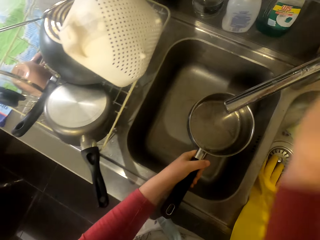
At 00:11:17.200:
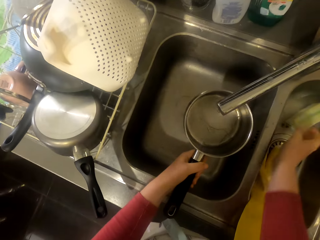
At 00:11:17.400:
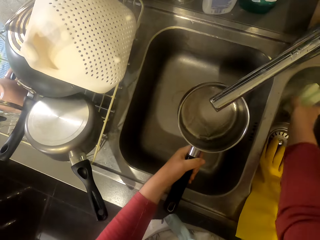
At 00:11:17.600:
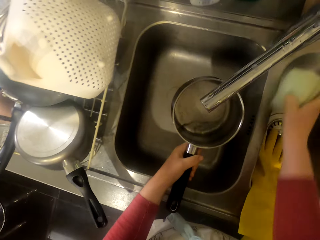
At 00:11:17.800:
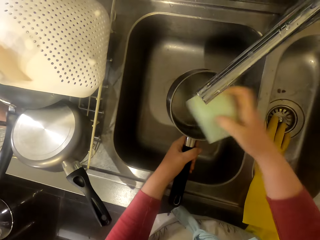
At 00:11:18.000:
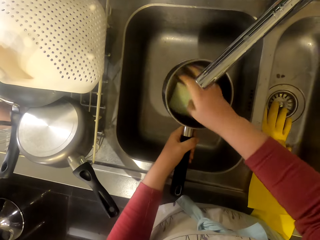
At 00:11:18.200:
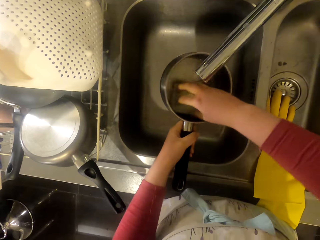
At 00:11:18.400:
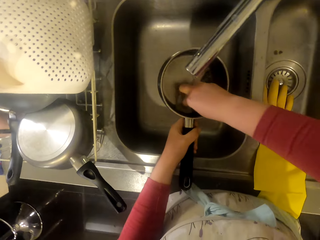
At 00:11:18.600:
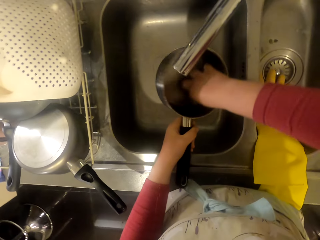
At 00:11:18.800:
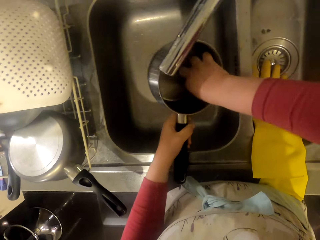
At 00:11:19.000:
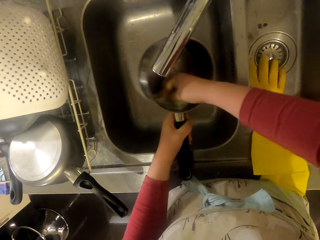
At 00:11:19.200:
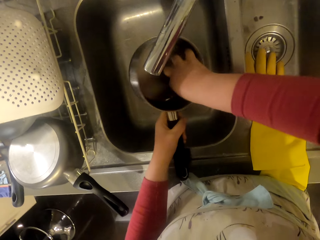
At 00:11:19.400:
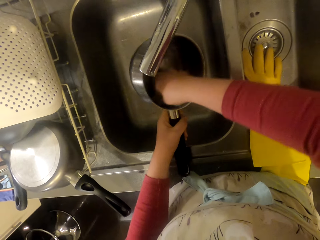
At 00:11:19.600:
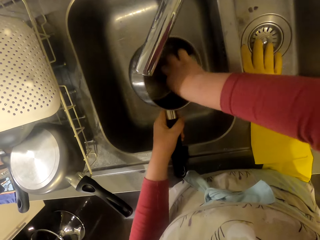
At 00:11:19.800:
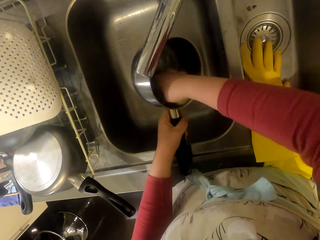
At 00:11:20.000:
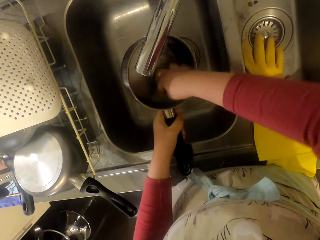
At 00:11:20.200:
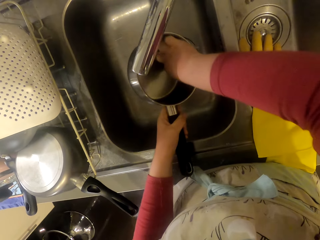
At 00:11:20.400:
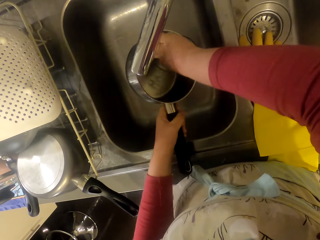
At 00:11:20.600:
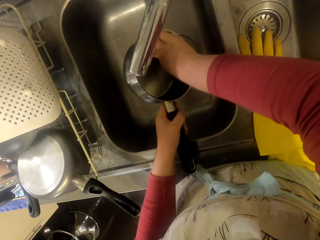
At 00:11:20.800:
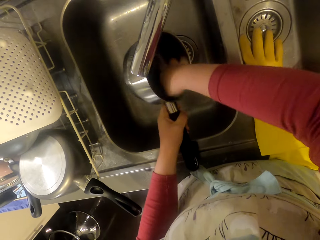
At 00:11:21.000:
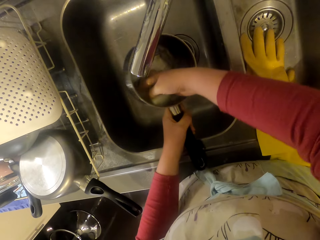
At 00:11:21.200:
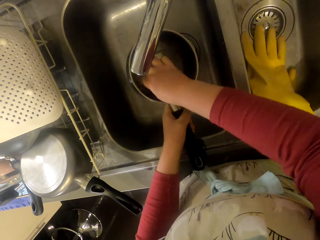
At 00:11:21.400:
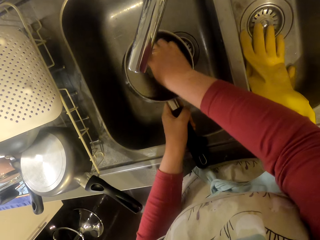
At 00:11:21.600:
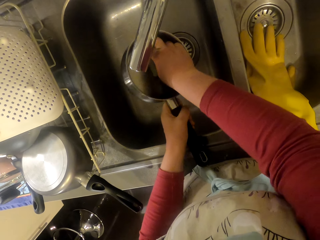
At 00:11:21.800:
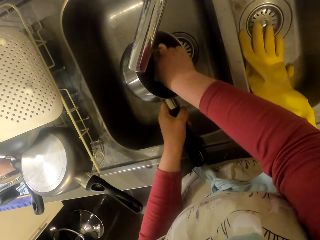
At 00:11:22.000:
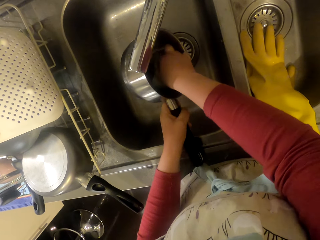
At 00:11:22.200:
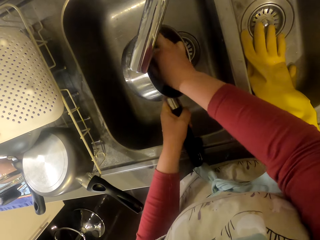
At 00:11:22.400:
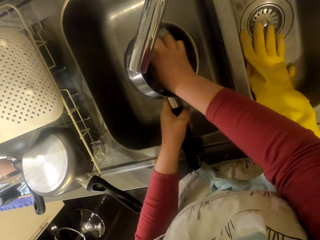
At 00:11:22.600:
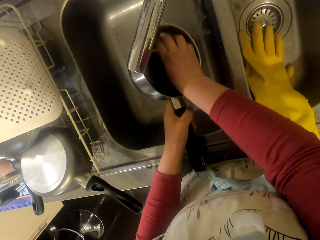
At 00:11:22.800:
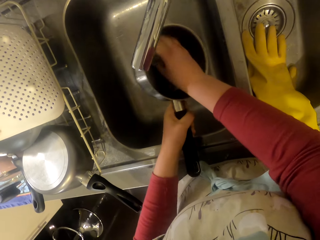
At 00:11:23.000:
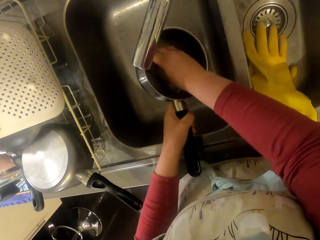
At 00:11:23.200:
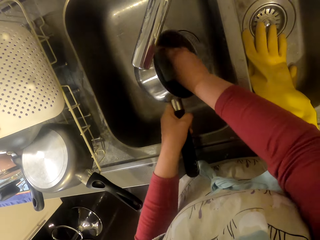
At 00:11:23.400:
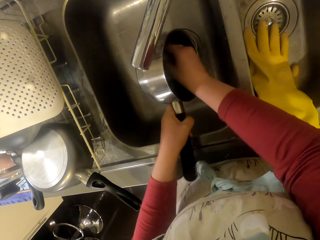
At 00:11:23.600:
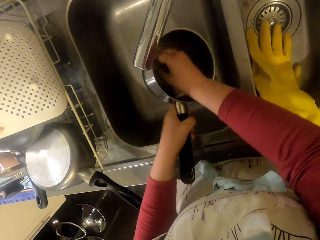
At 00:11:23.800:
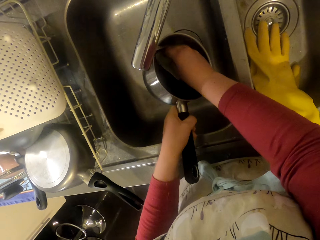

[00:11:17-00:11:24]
The camera wearer puts water in the pot pan and washes the pan. They open the water tap. They pick up the cleaning sponge.

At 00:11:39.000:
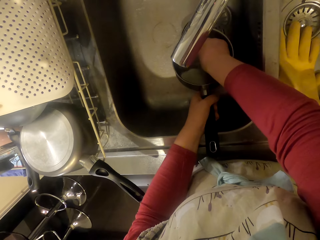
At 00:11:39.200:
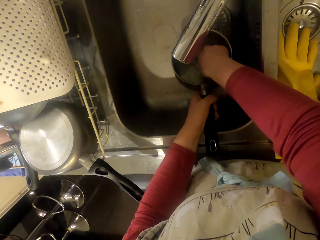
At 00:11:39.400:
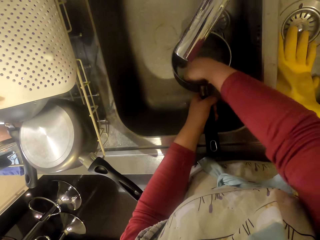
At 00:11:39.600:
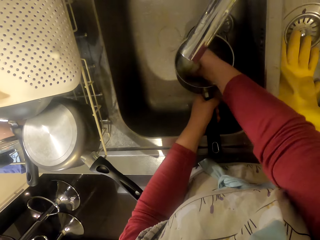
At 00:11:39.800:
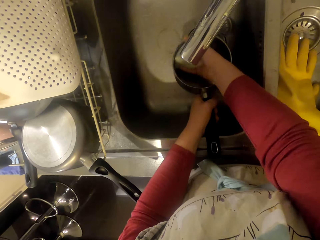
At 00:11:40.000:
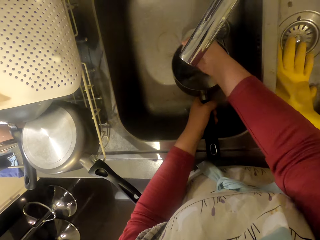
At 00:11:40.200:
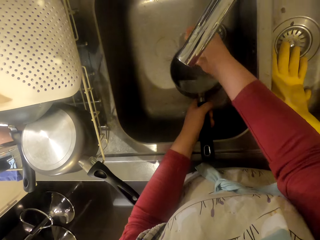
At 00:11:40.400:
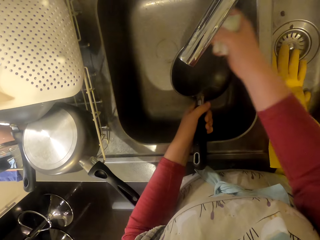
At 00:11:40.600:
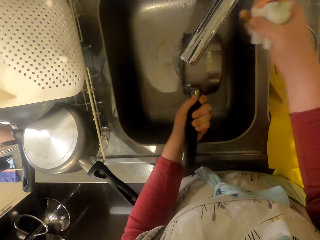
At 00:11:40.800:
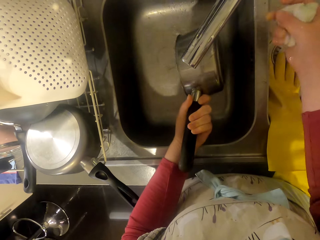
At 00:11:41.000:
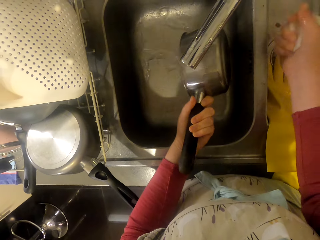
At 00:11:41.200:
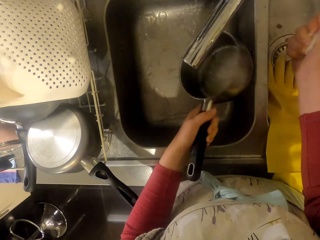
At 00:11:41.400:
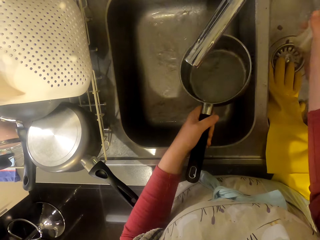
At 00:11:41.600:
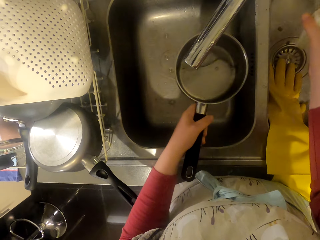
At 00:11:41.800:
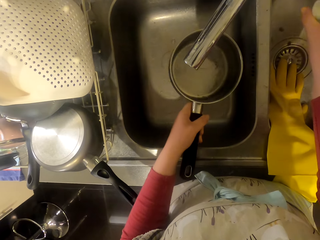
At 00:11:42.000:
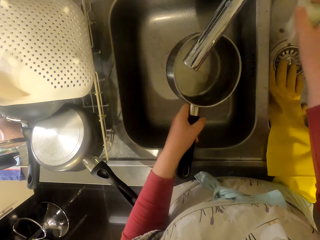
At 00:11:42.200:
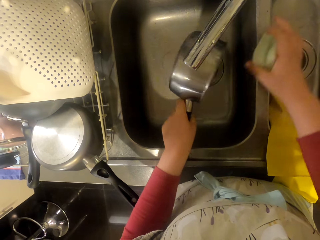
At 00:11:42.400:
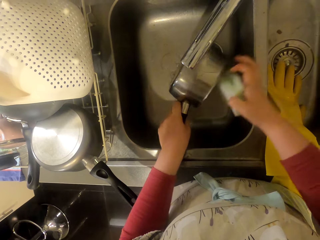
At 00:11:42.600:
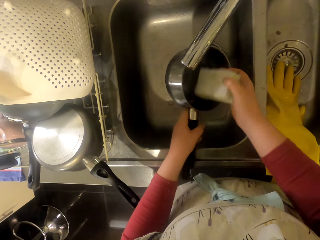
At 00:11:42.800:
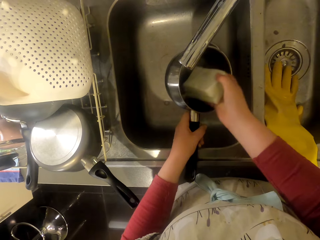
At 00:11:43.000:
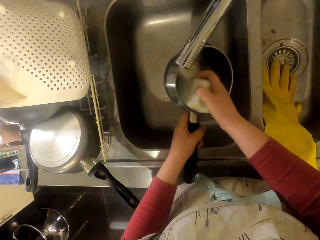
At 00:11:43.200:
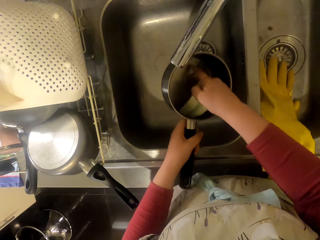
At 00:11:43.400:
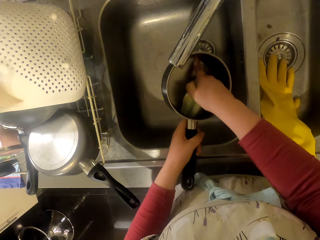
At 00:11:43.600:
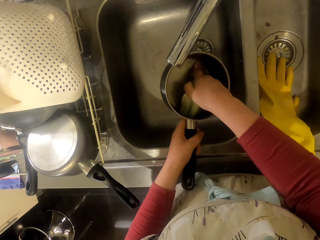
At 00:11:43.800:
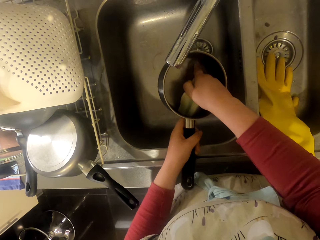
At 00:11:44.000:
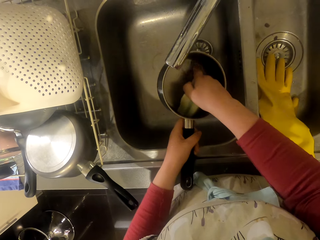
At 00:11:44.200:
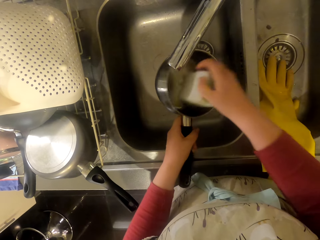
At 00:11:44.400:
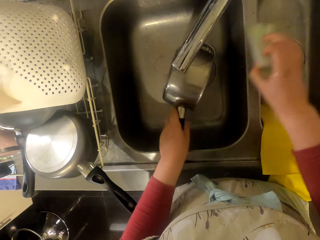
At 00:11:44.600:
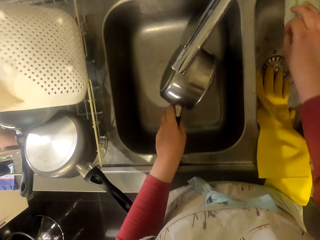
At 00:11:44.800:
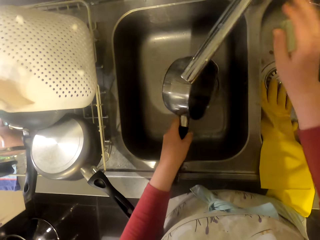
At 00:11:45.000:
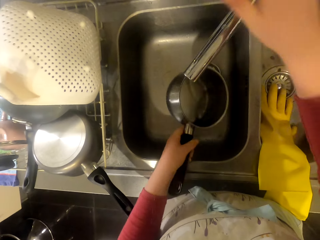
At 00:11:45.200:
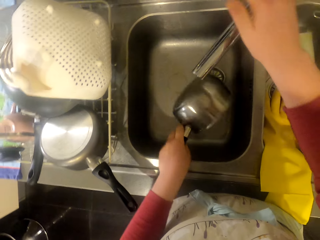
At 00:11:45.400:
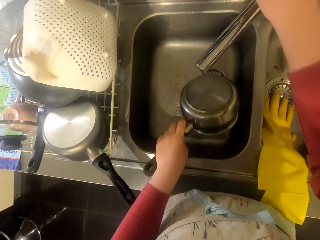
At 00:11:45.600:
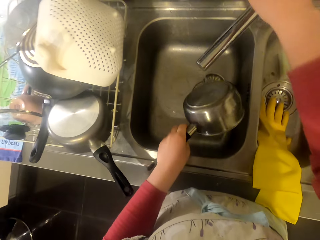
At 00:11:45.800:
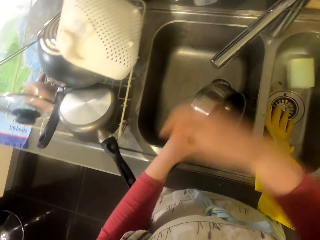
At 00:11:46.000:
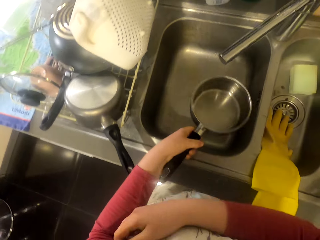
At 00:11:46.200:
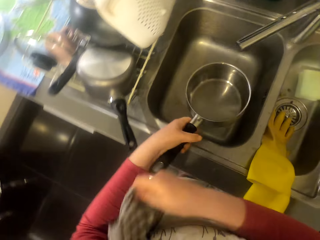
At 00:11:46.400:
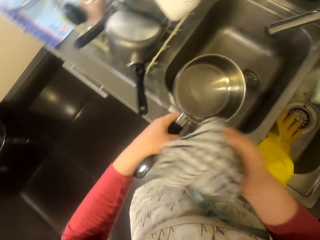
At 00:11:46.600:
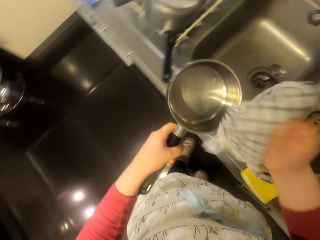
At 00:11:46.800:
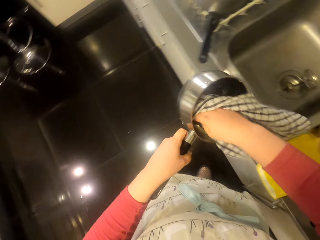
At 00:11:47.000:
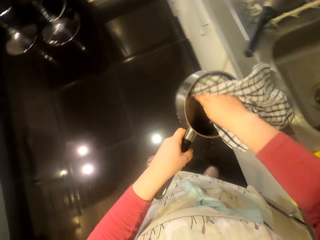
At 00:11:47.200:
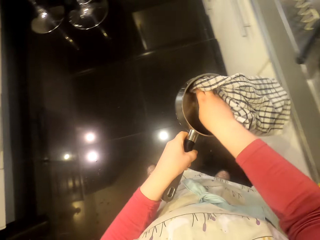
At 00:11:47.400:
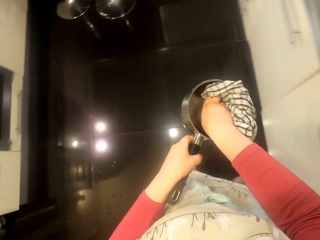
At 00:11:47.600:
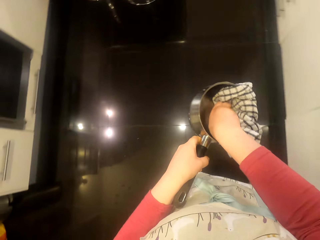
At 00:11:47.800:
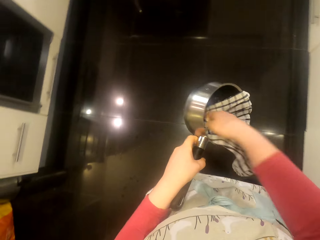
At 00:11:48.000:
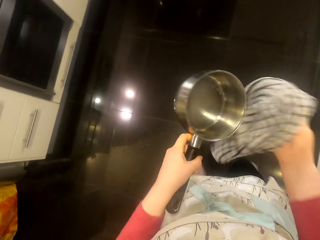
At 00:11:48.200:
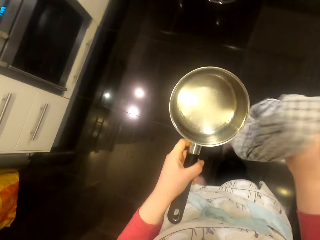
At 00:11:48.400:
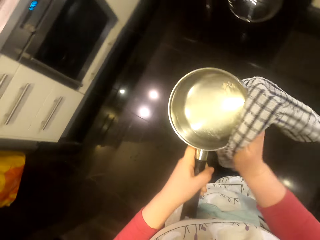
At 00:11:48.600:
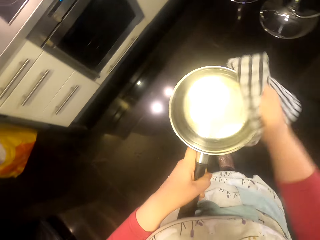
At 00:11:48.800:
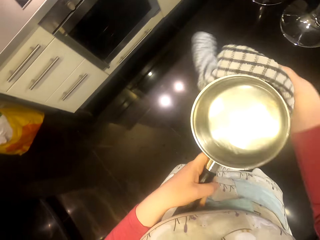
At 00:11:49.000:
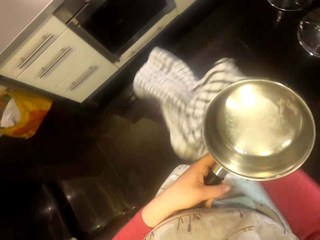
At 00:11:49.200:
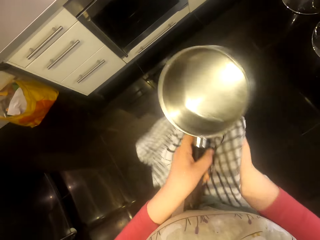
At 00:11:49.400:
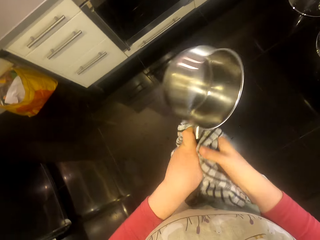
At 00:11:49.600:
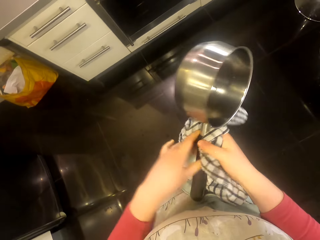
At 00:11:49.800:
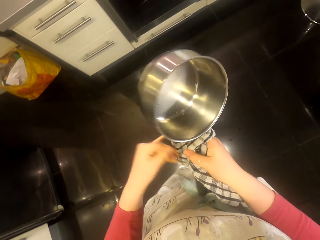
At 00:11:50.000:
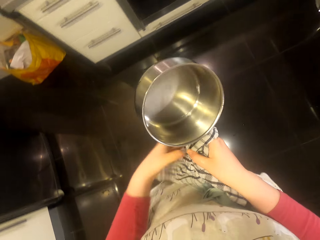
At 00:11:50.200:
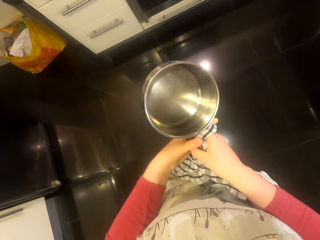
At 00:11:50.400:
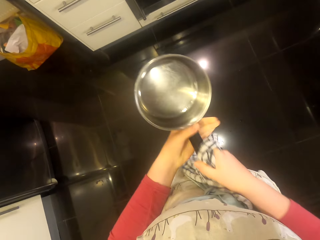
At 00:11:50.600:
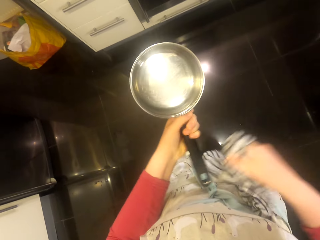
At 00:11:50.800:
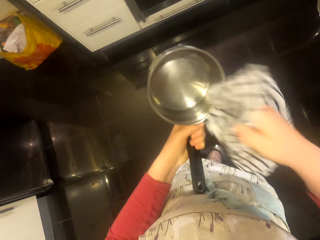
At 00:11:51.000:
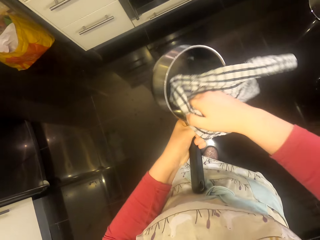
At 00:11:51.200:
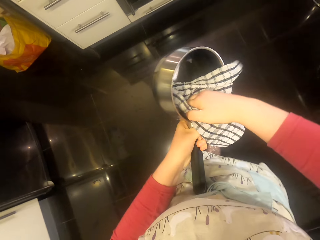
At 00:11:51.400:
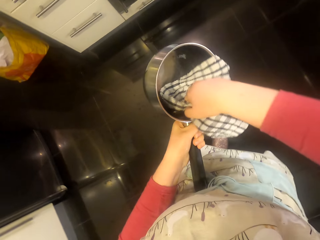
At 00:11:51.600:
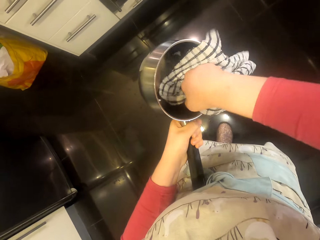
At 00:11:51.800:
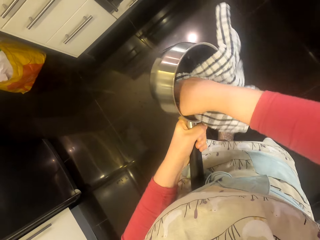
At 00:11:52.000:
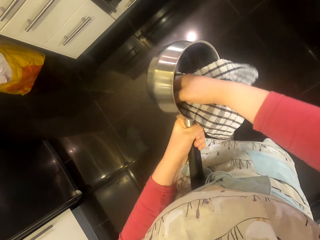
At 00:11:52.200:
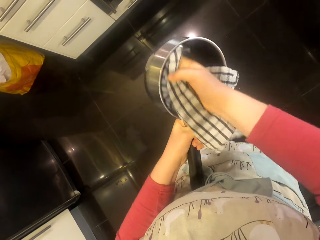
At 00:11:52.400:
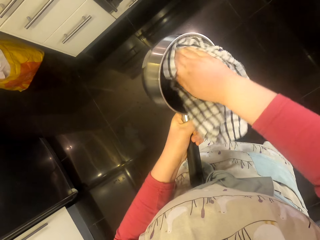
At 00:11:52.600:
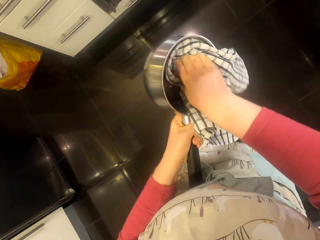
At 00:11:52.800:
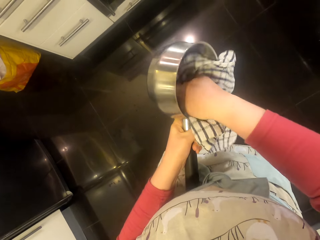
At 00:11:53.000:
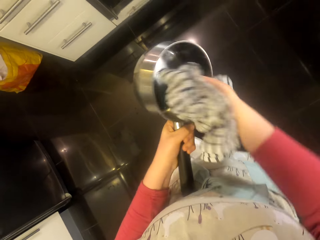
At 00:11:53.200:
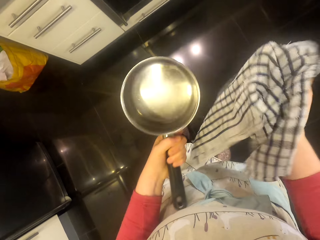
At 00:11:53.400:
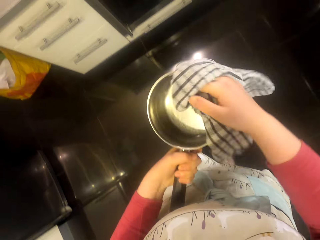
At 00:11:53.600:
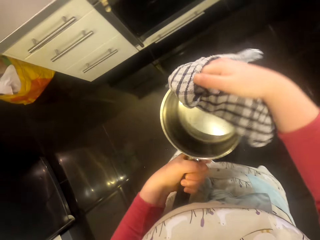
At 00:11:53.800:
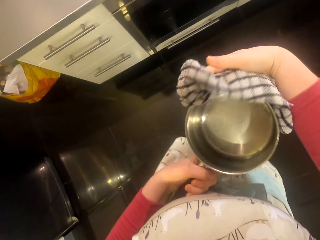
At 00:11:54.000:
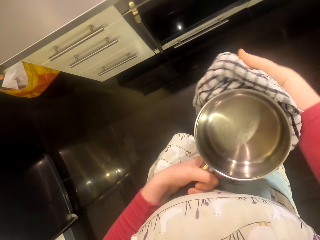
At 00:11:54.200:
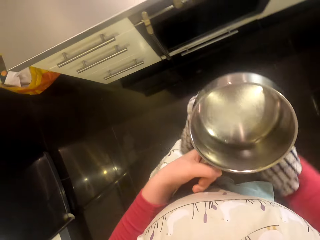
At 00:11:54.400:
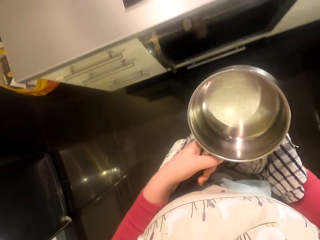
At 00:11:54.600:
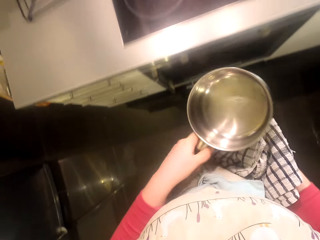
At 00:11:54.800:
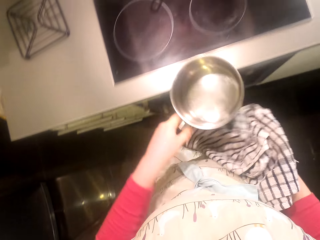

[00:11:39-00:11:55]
The camera wearer pours water in the sink. They return the sponge. They wash the pan. They drop the cleaning sponge in the sink. They rinse the pot pan. They close the water tap. They dry the cooking pan with the towel.
